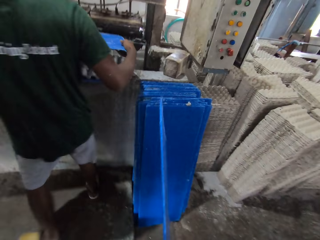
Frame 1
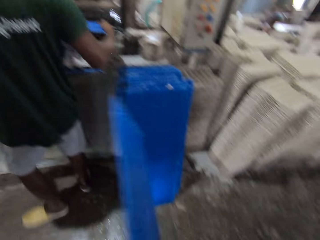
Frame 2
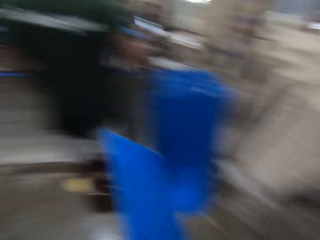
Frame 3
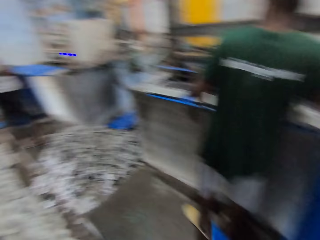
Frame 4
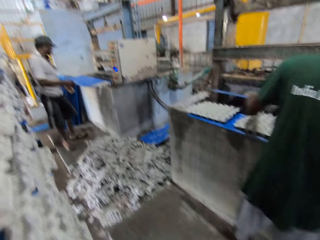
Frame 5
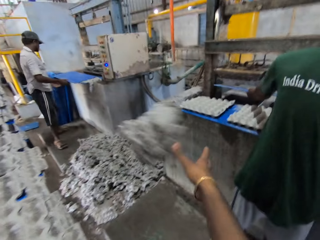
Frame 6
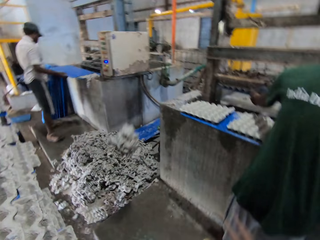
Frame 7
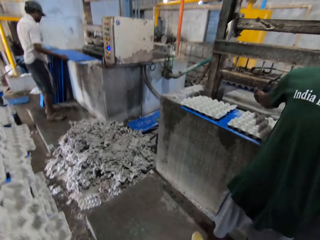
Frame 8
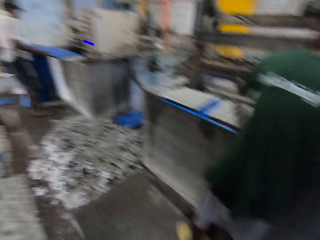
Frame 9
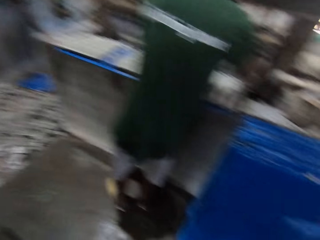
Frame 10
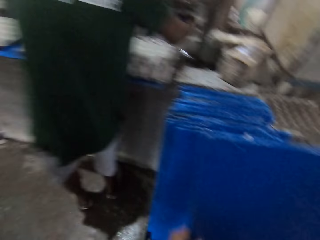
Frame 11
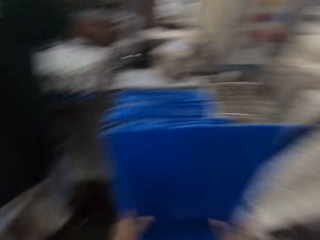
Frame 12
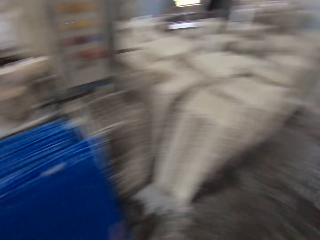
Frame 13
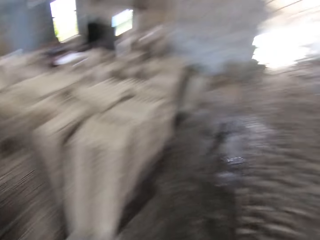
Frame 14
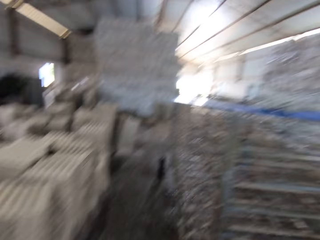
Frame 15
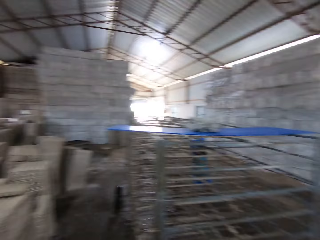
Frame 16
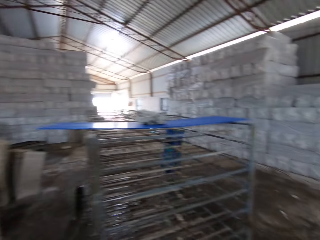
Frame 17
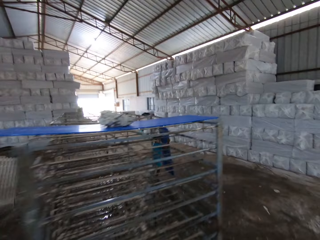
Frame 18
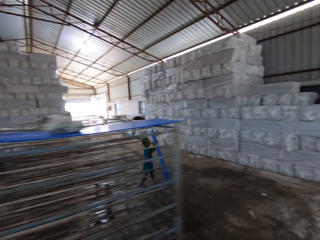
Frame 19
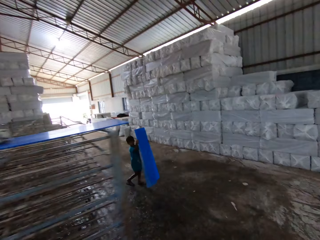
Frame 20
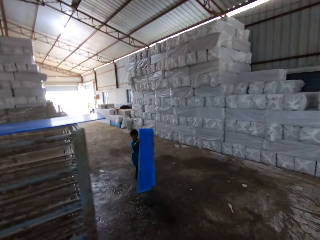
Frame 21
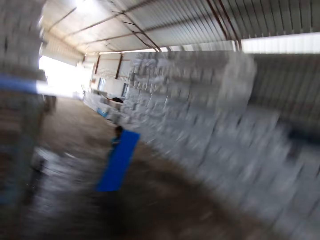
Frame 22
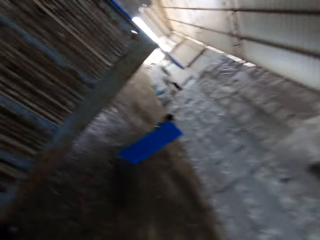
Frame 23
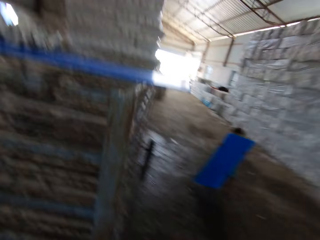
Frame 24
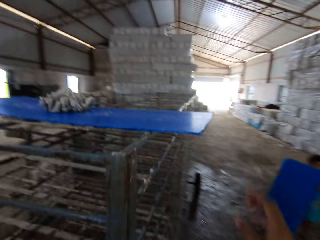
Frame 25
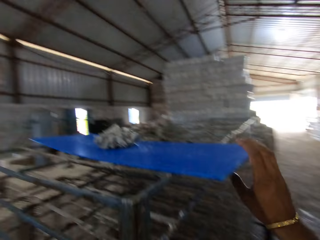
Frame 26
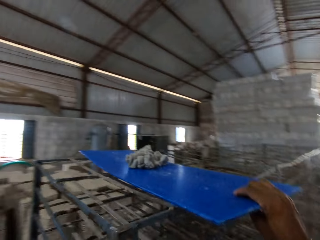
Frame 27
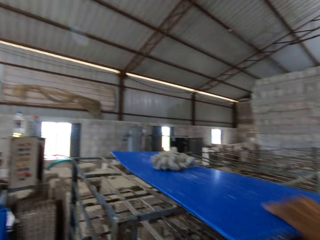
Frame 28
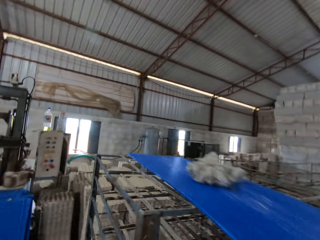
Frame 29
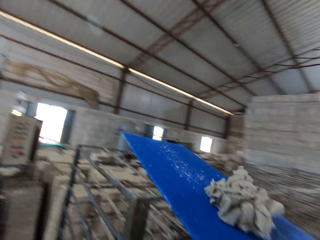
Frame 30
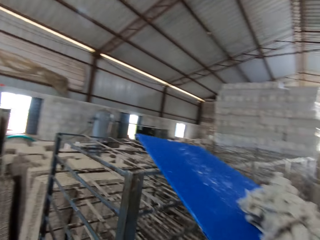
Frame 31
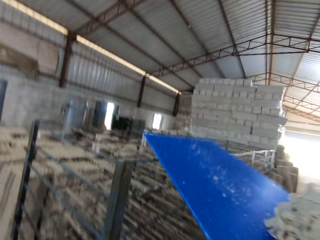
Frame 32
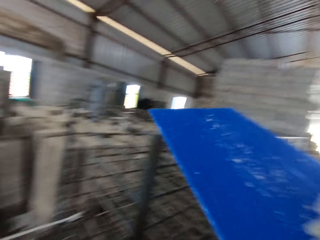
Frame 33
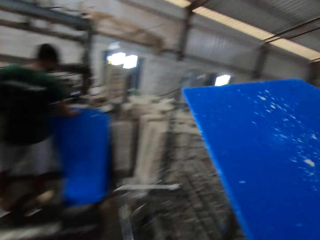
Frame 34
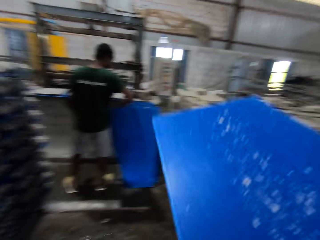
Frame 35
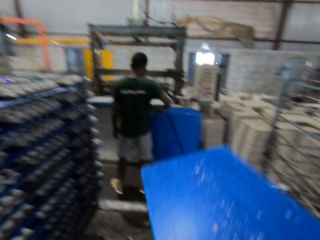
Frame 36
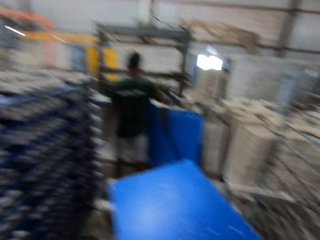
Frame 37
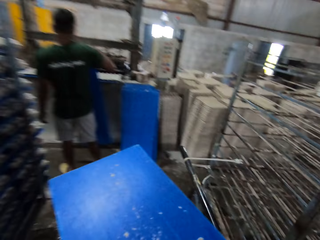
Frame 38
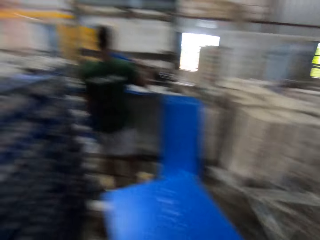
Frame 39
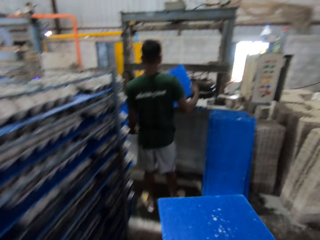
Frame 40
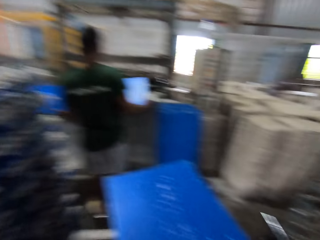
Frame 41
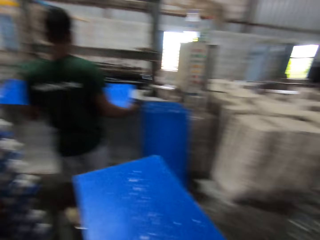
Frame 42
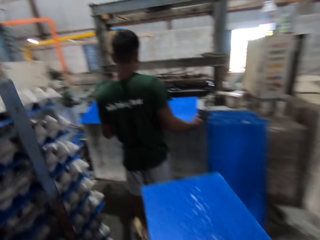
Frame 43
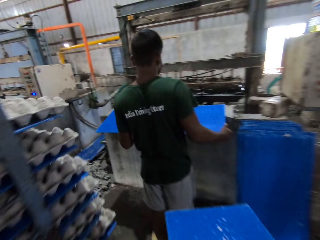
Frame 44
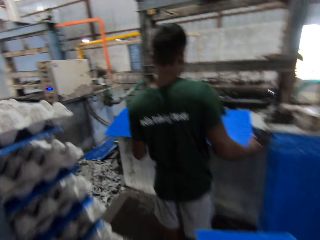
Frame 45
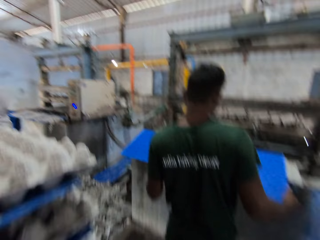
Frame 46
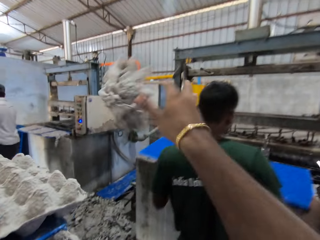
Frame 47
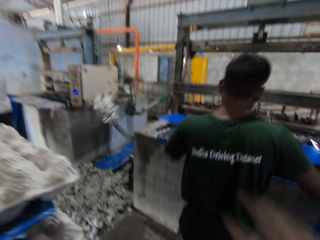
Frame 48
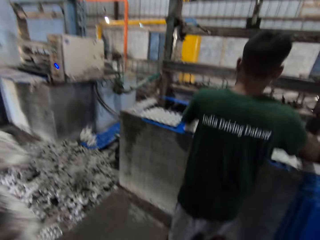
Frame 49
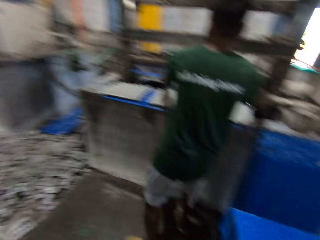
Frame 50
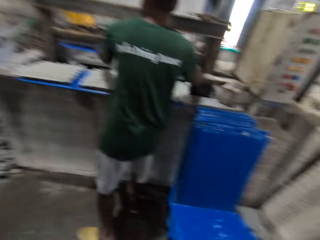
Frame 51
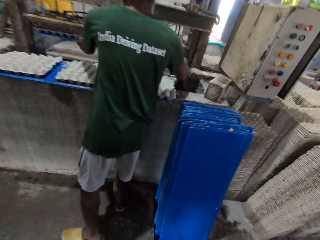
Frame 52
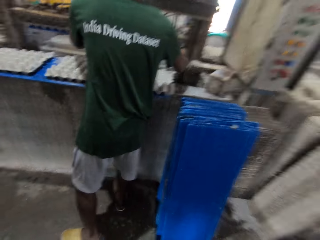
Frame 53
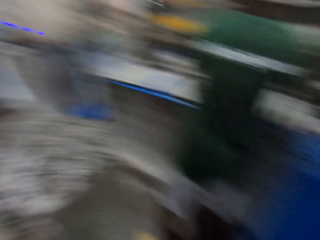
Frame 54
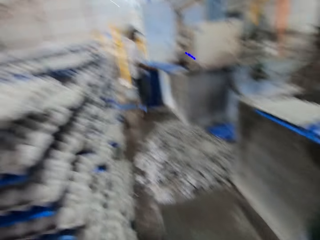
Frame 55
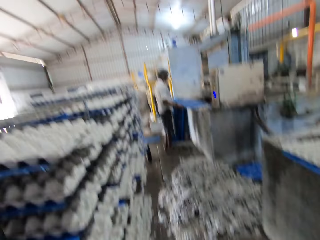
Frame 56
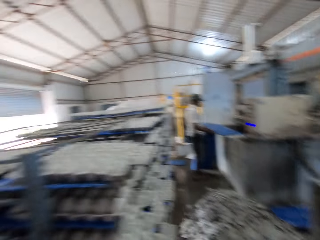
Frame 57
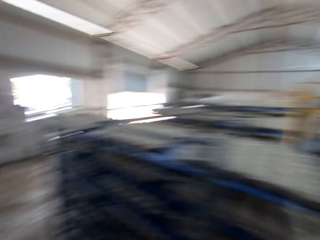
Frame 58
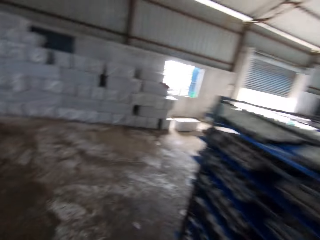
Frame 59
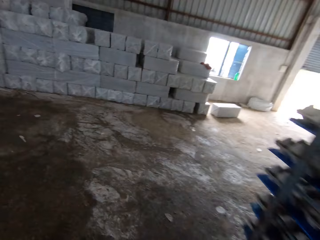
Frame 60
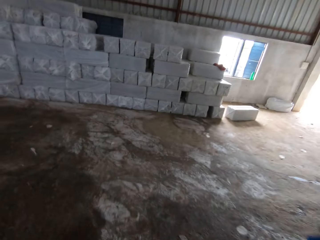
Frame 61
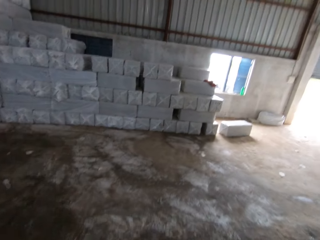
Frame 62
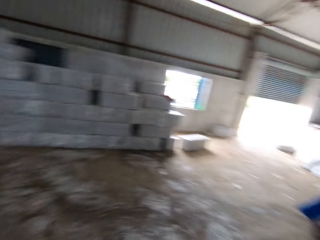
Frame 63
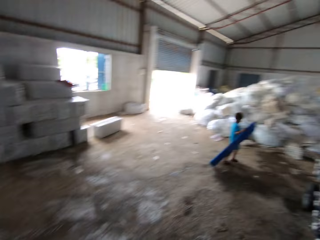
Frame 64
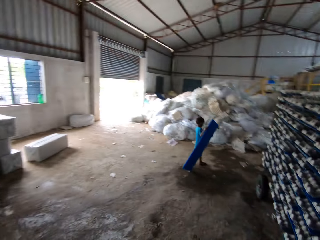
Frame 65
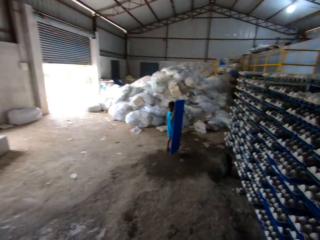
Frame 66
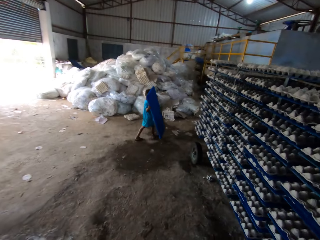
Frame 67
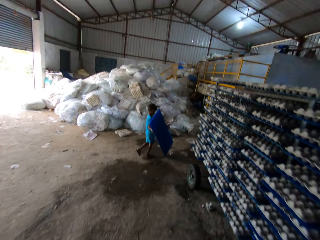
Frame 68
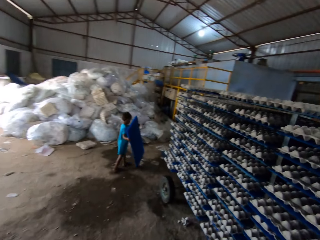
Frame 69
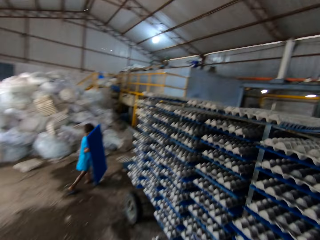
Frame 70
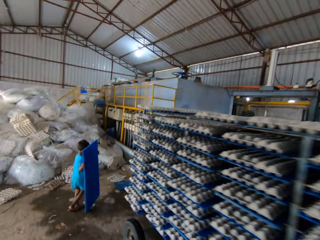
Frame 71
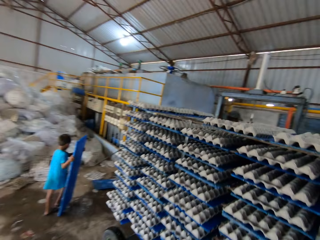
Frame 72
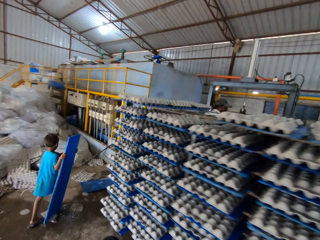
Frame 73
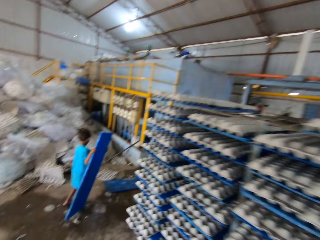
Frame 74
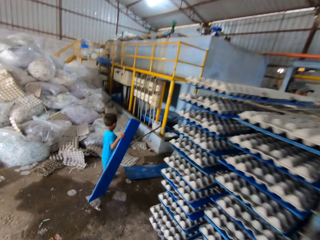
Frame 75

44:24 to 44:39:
A man places the plastic sheet in the egg crate engine with both hands. Another man holds a plastic sheet on the slab with both hands. The camera wearer looks around. He throws a waste on the floor with his right hand and drops the plastic sheet on the floor with both hands. He walks around. He picks up the plastic sheet from the rack with his right hand. He walks around. The first man holds the plastic sheet with both hands. The camera wearer throws the waste on the floor with his right hand. The first man places the plastic sheet in the egg crate engine with both hands. The camera wearer drops paper. He looks around and walks around.

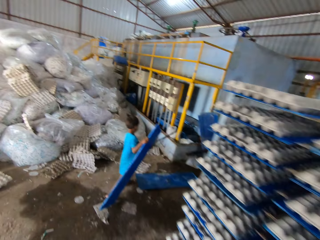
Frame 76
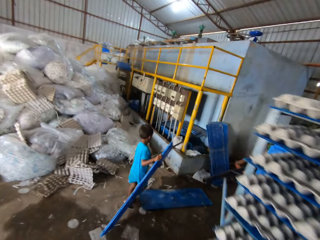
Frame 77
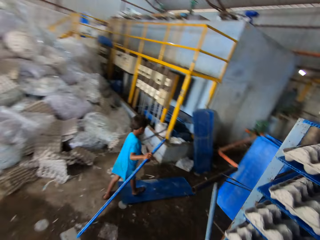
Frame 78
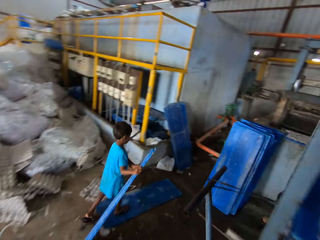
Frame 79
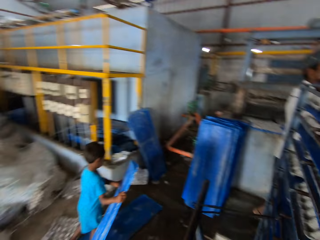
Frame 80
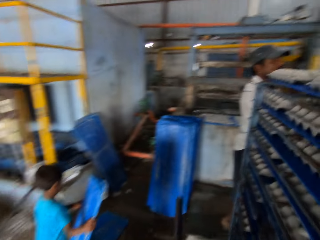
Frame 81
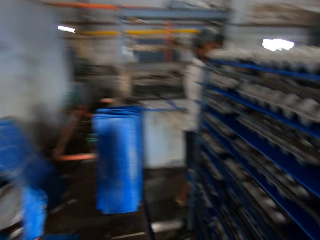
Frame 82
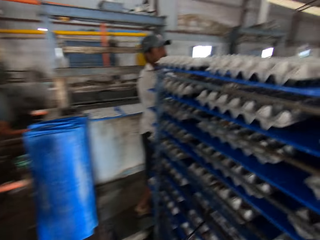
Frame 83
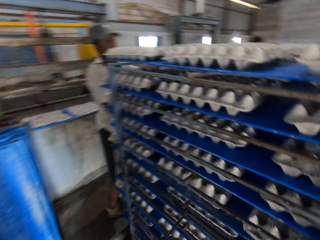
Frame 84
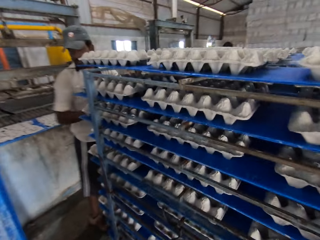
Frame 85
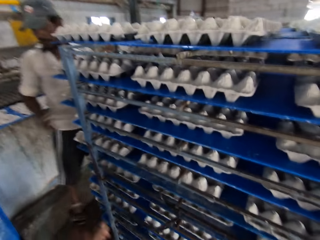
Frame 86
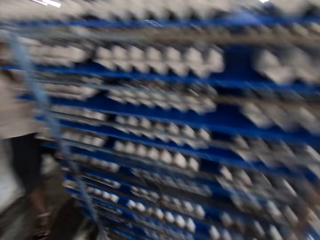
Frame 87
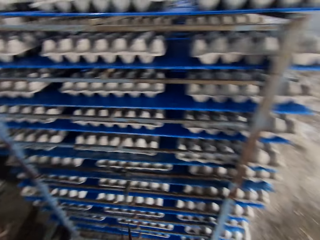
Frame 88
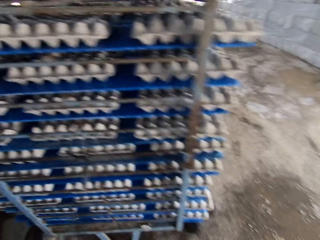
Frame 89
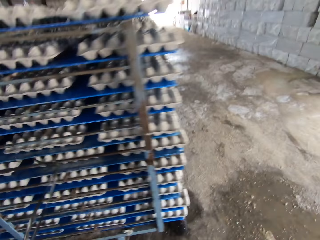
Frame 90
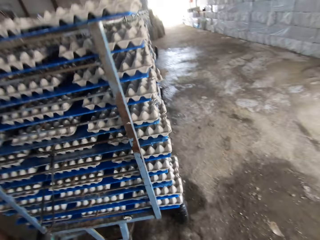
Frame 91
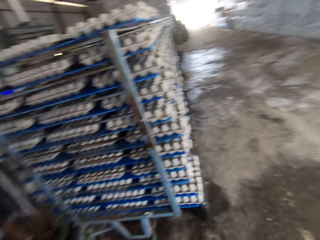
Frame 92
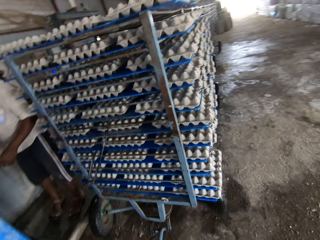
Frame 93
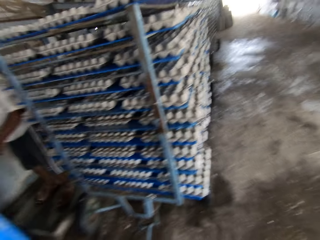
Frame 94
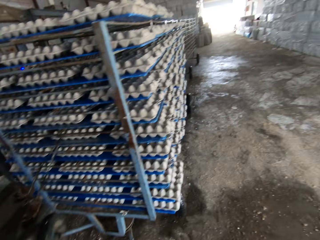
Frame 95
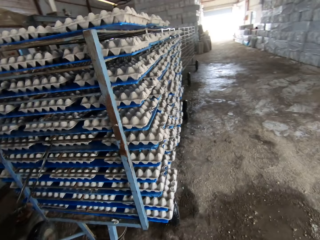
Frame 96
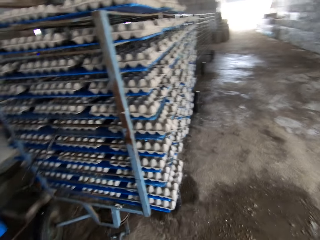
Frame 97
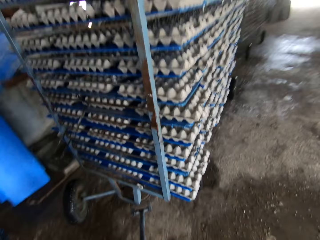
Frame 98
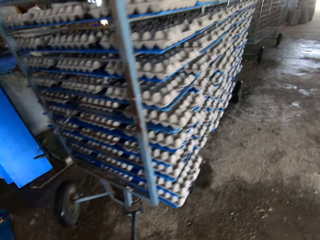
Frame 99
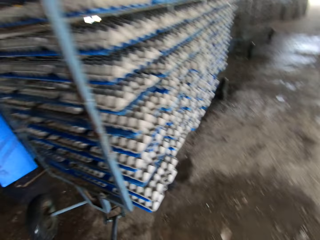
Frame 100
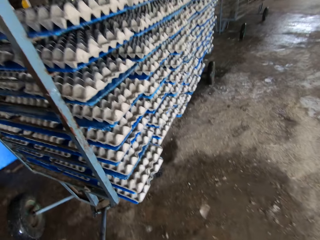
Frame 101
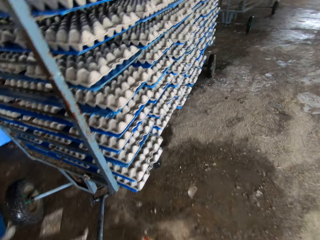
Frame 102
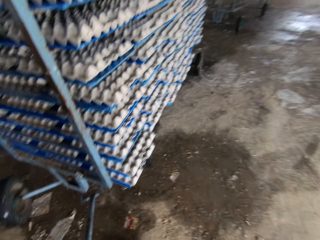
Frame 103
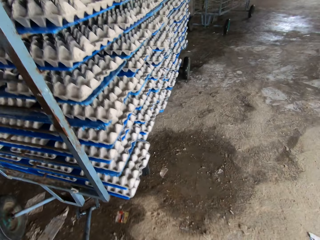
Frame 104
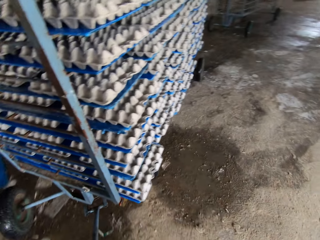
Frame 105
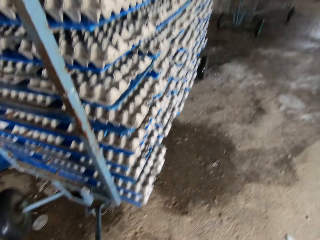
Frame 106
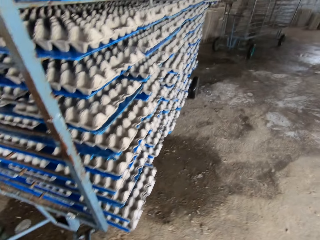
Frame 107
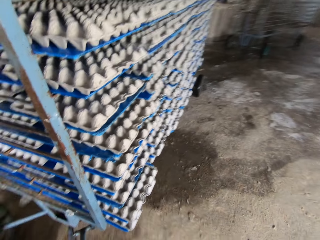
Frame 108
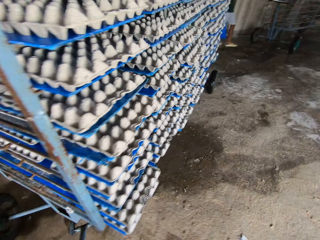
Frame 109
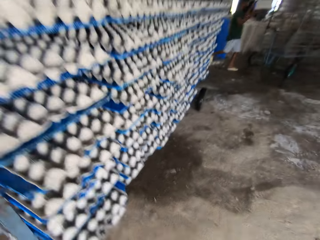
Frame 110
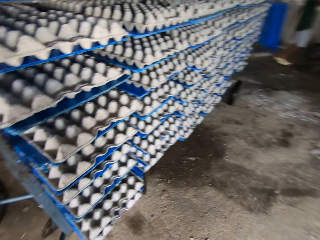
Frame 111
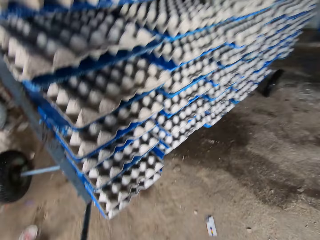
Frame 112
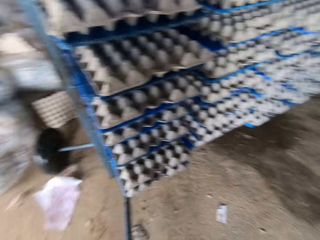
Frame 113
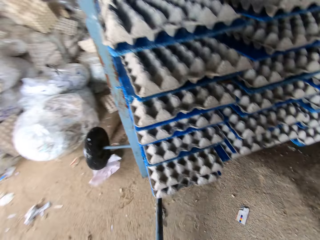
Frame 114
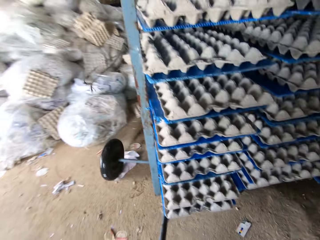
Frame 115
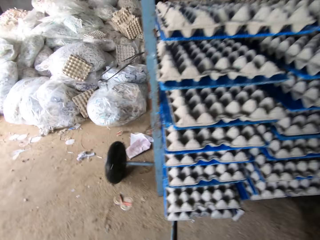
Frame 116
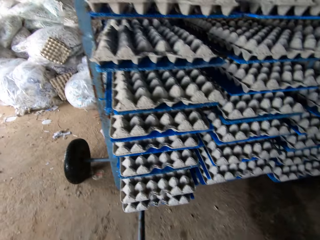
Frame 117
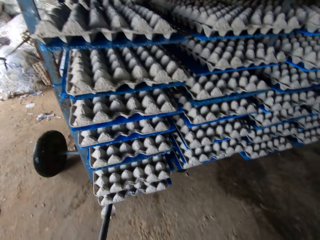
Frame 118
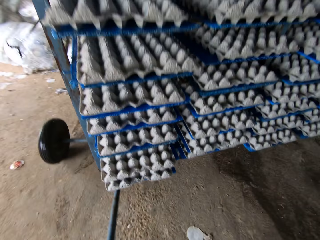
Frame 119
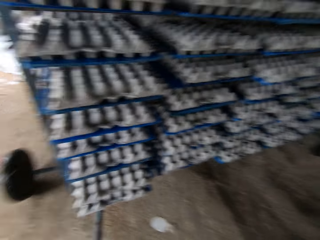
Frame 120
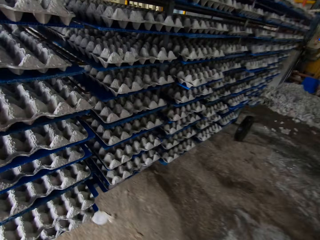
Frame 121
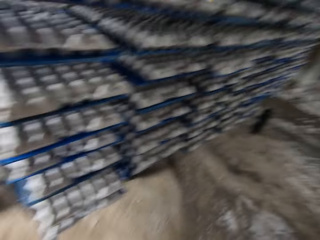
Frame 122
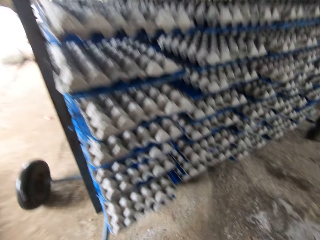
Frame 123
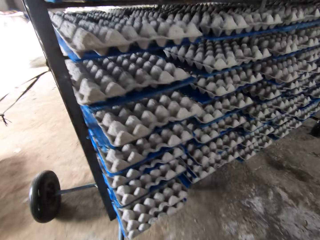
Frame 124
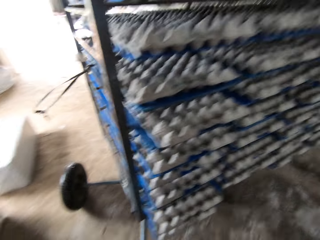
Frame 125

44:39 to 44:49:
The camera wearer pulls the rack with both hands.
